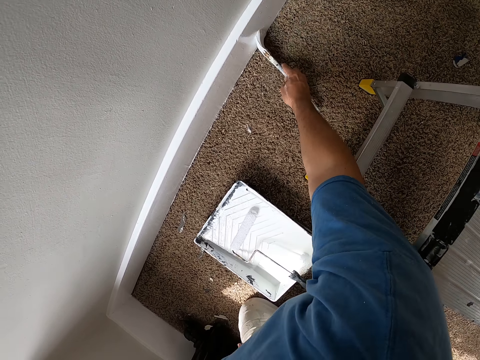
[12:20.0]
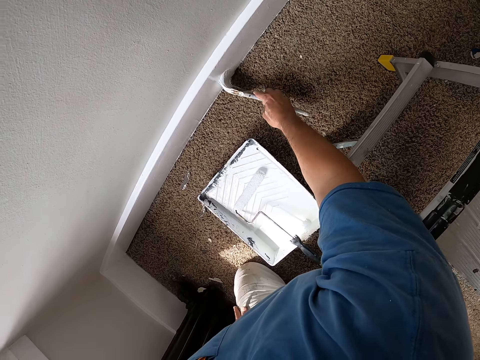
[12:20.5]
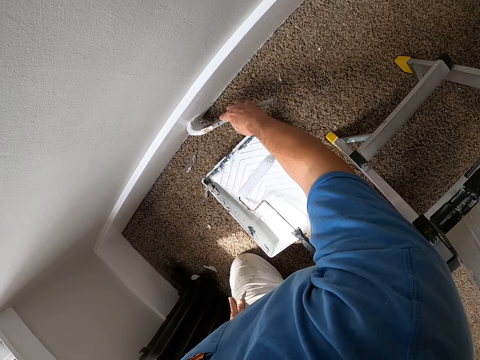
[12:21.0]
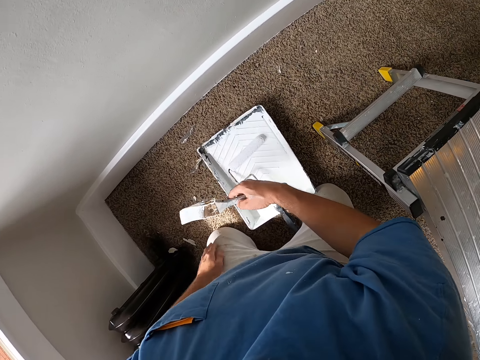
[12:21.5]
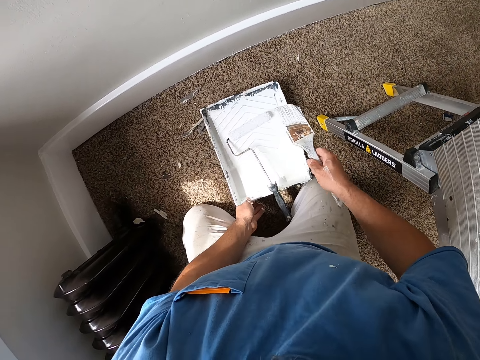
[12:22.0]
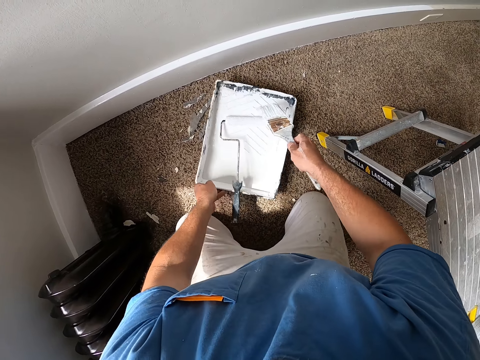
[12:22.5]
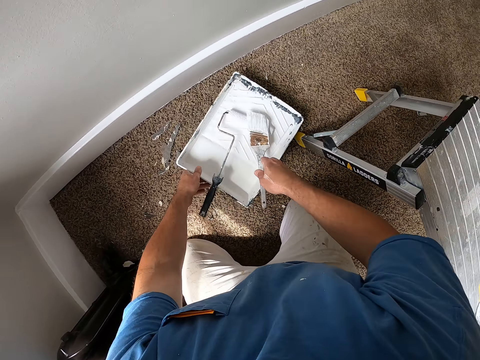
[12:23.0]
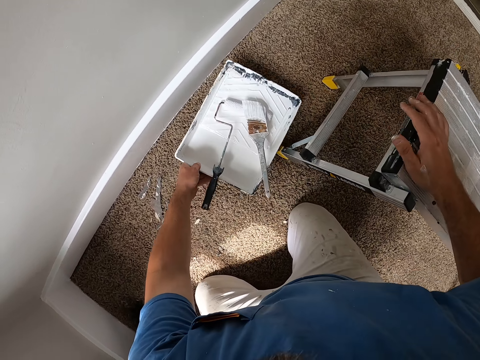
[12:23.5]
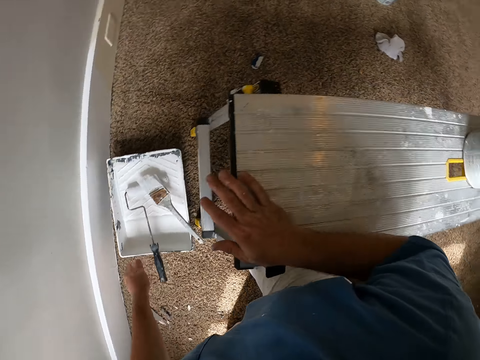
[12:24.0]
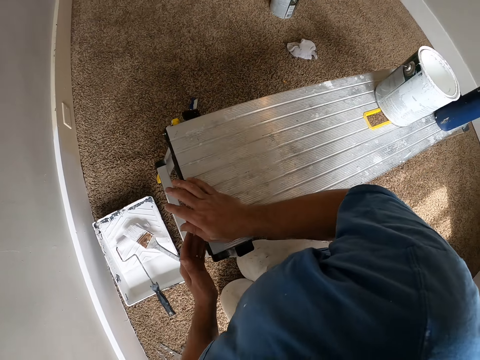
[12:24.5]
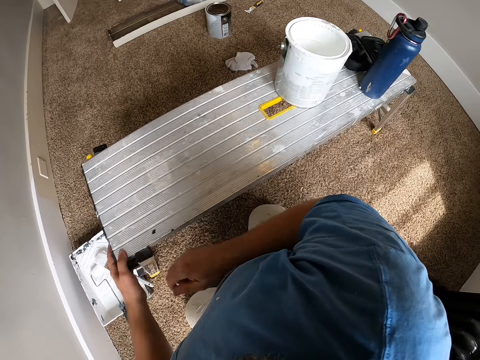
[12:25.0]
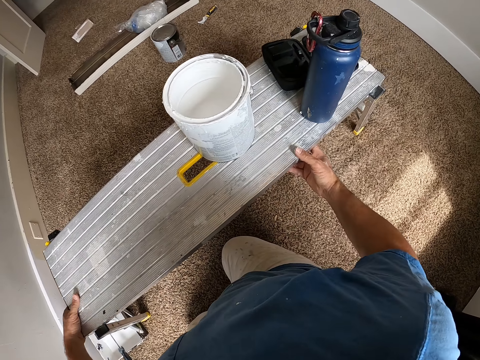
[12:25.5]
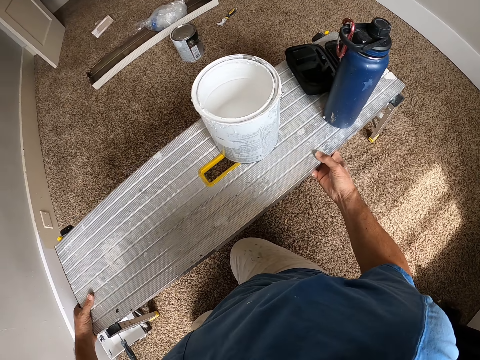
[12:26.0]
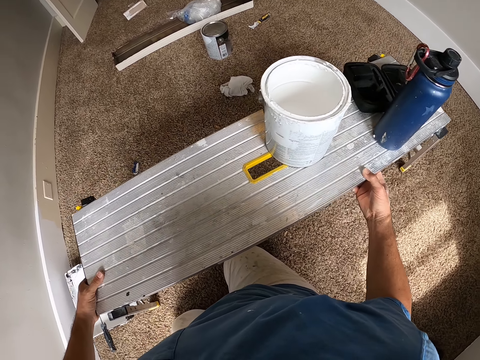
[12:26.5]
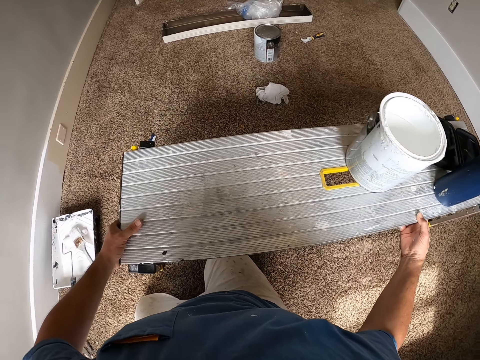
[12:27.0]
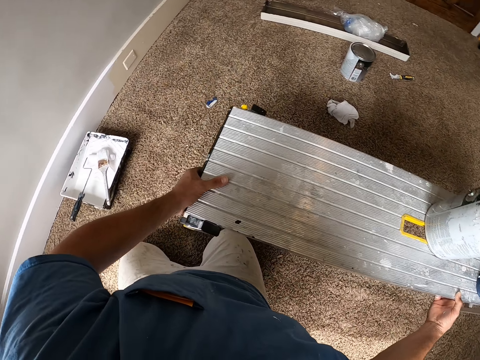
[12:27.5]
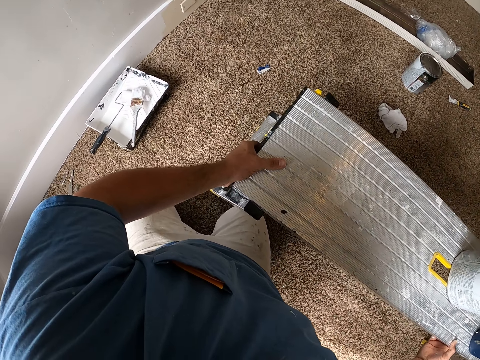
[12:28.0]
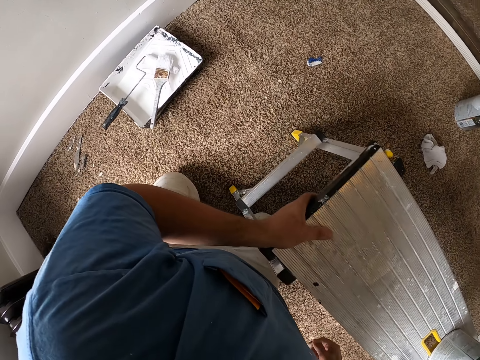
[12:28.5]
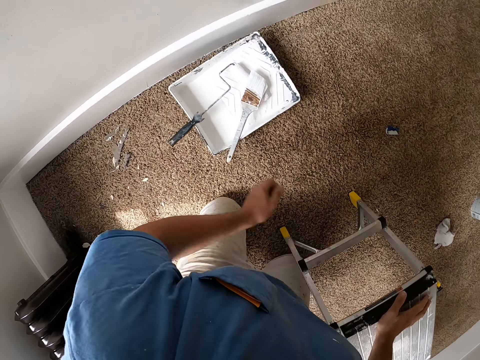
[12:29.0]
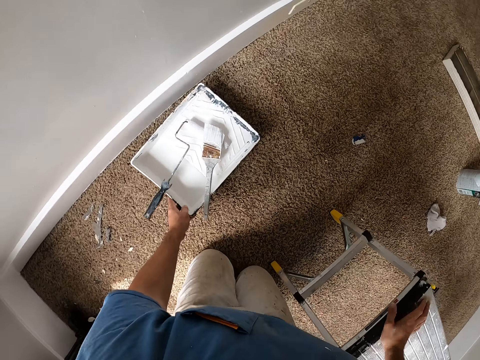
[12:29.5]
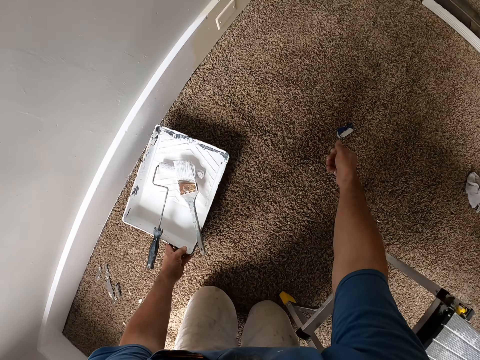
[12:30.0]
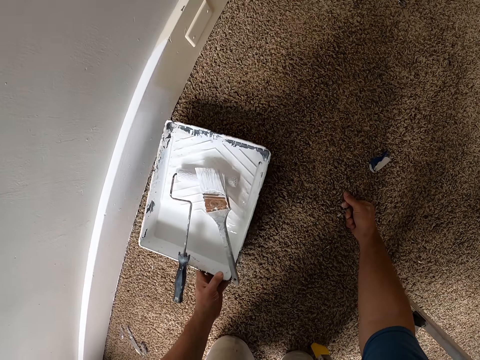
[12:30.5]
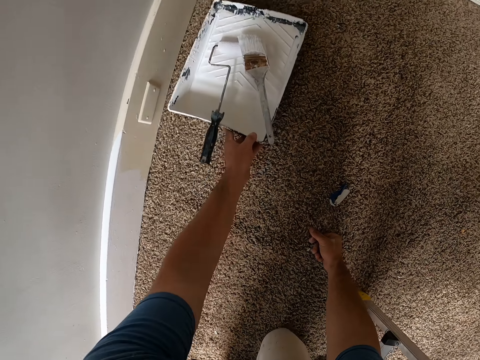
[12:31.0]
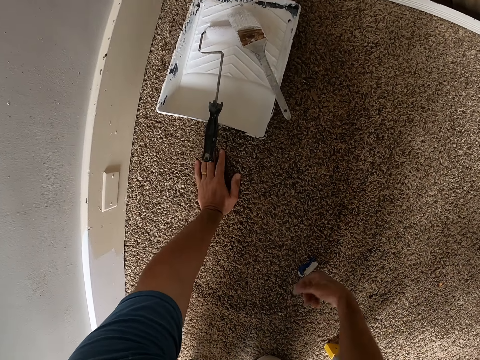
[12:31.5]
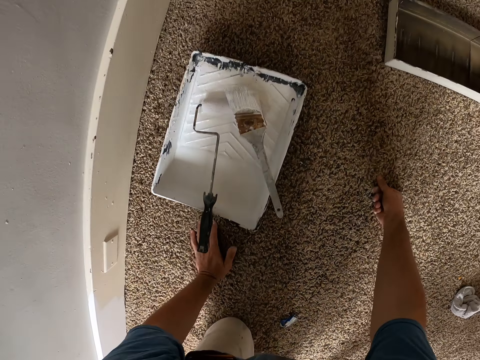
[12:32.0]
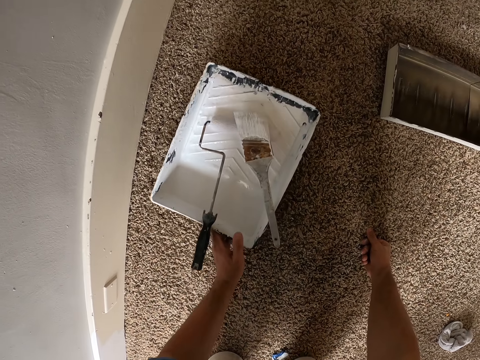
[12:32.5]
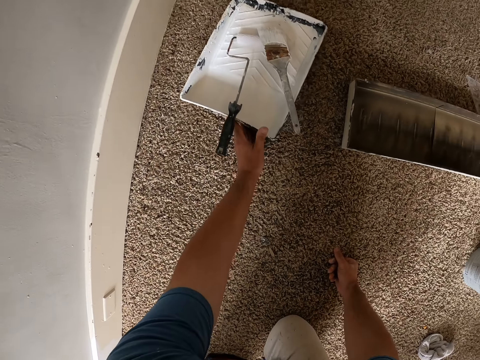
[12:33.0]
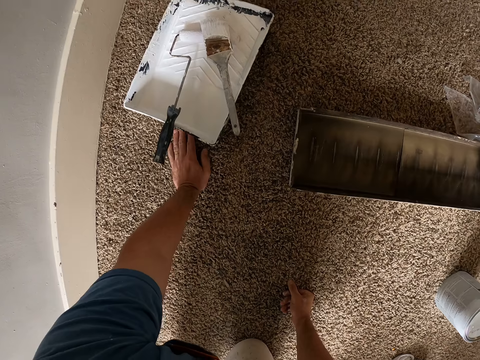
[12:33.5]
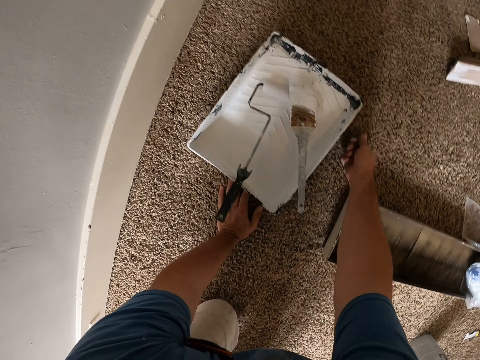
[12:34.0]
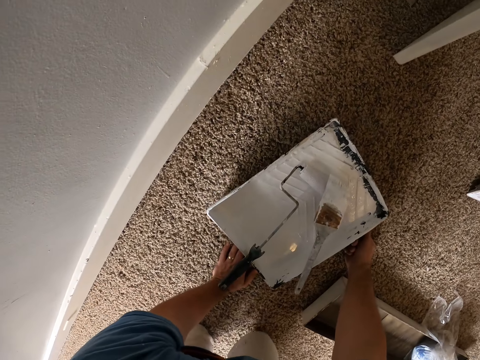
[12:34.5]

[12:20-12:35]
The camera wearer moves the paint tray. They put the painting brush in the paint tray. They move the paint tray and place a hand on the aluminum ladder. They move the aluminium ladder. They move the paint tray.

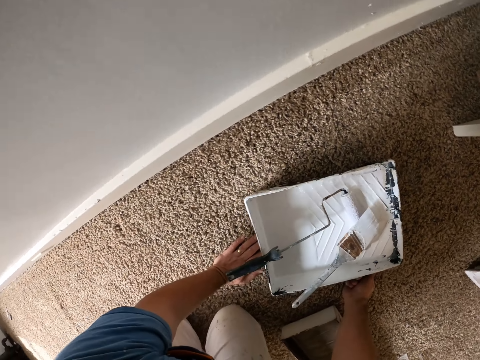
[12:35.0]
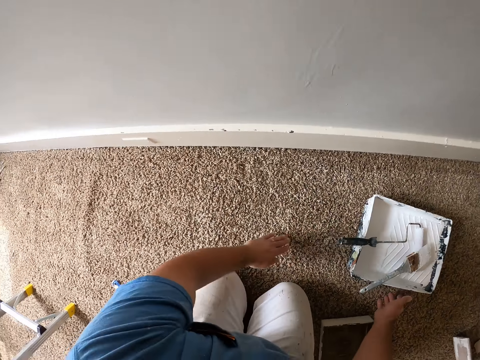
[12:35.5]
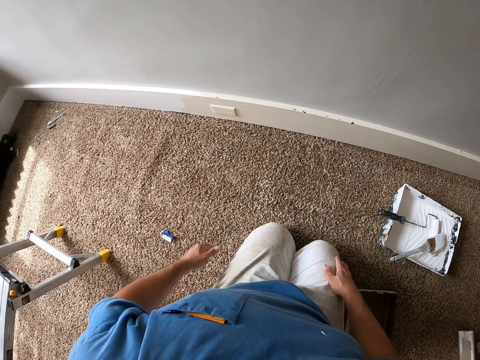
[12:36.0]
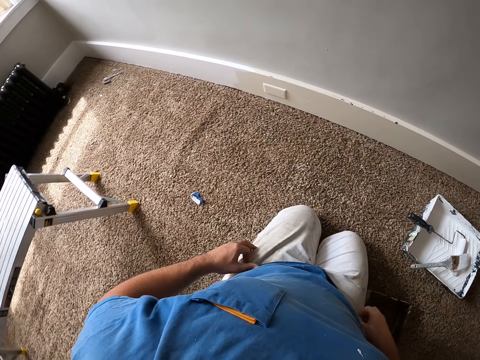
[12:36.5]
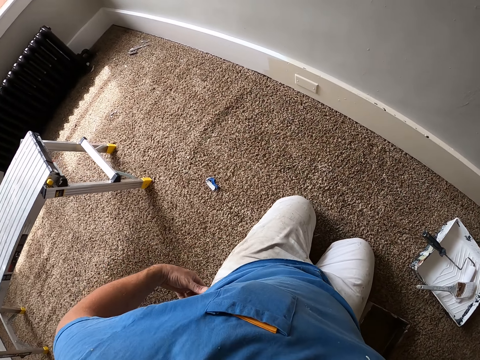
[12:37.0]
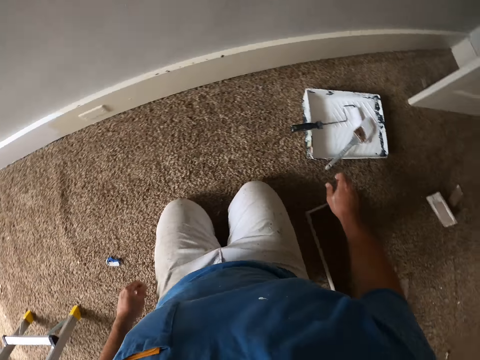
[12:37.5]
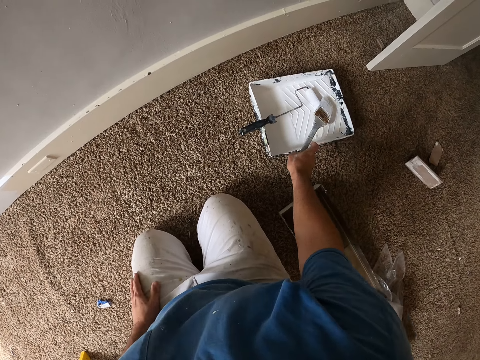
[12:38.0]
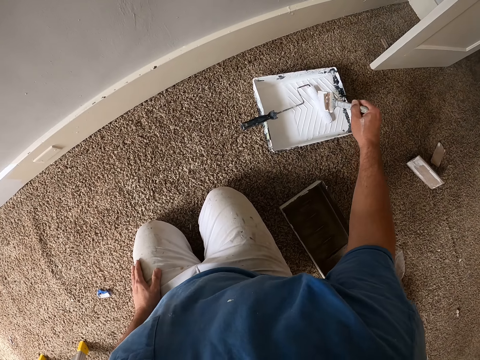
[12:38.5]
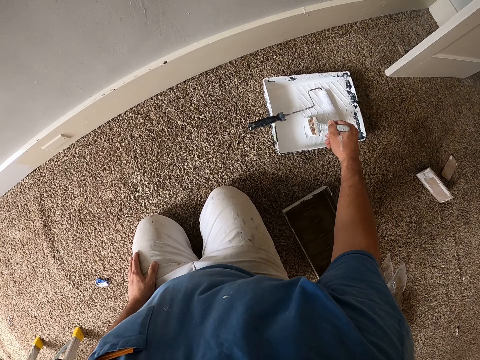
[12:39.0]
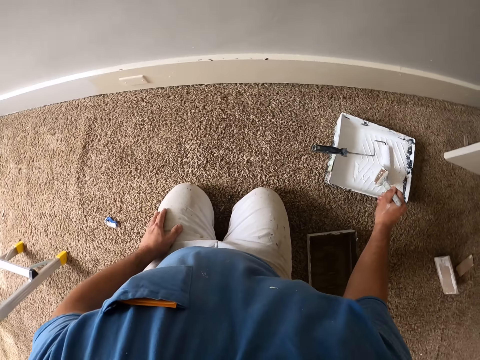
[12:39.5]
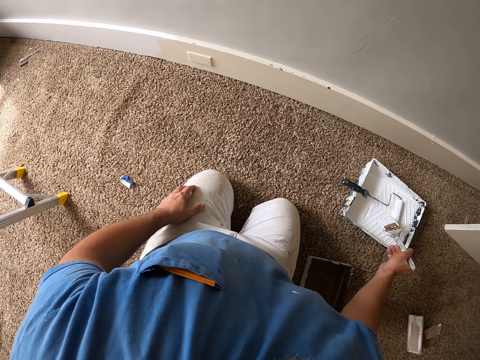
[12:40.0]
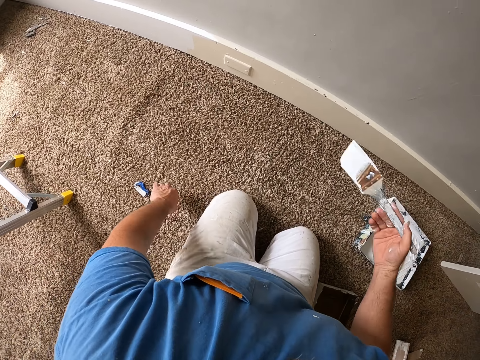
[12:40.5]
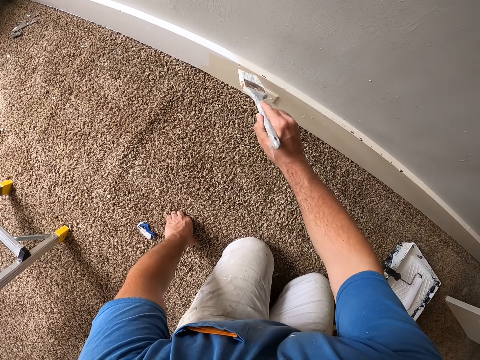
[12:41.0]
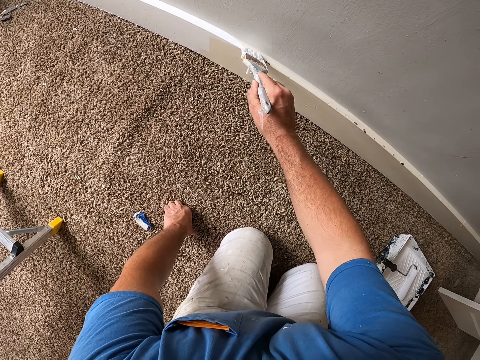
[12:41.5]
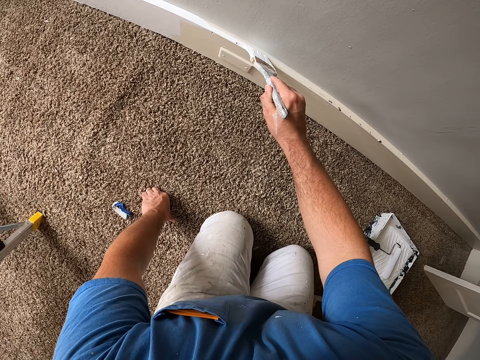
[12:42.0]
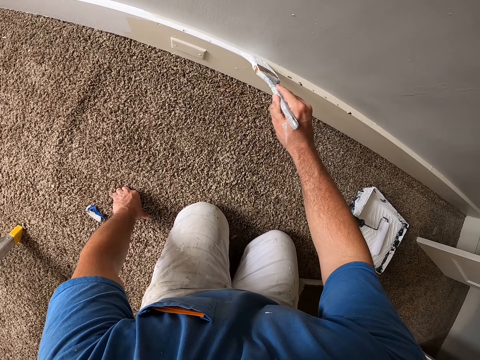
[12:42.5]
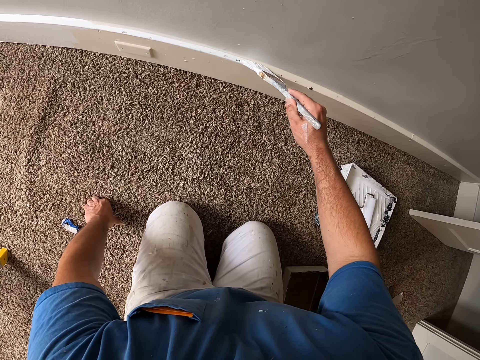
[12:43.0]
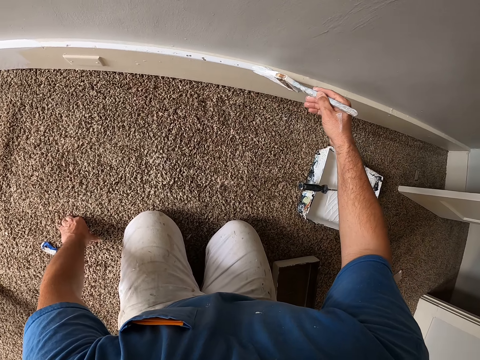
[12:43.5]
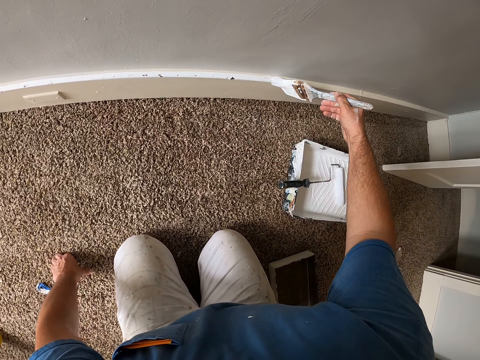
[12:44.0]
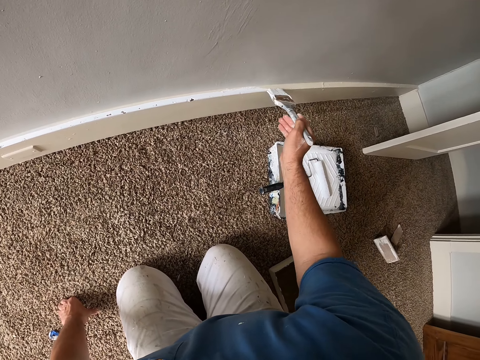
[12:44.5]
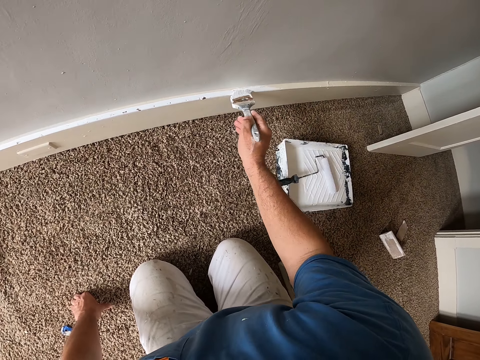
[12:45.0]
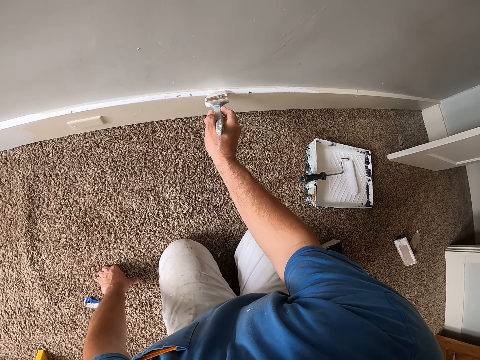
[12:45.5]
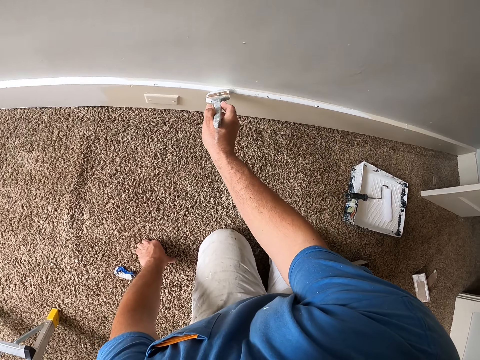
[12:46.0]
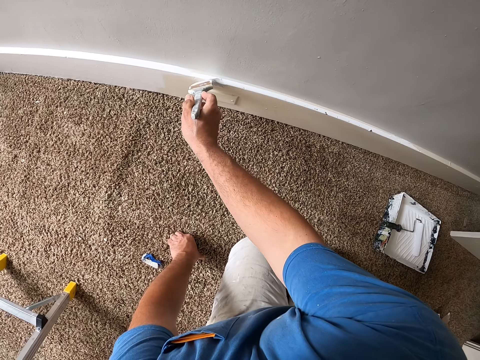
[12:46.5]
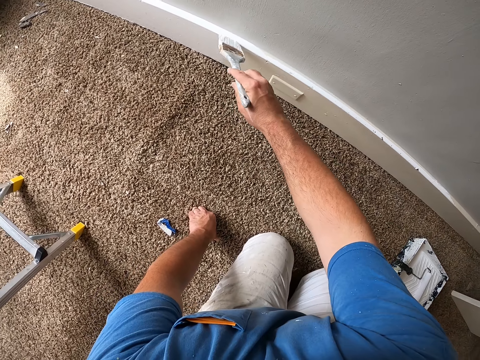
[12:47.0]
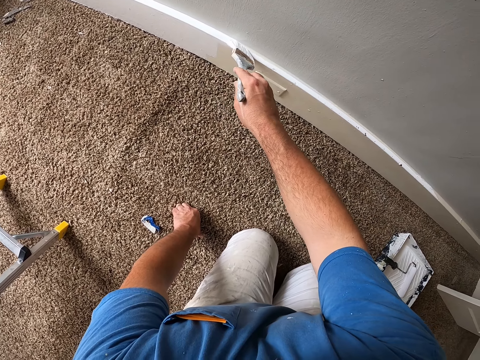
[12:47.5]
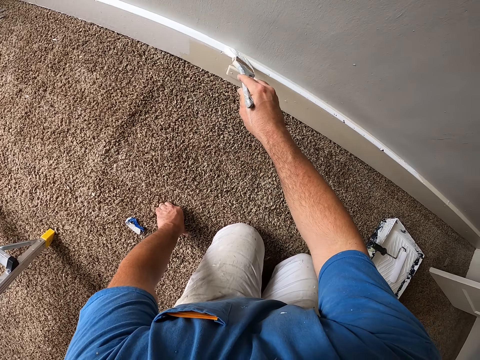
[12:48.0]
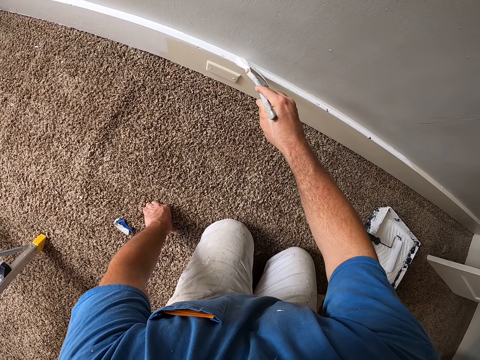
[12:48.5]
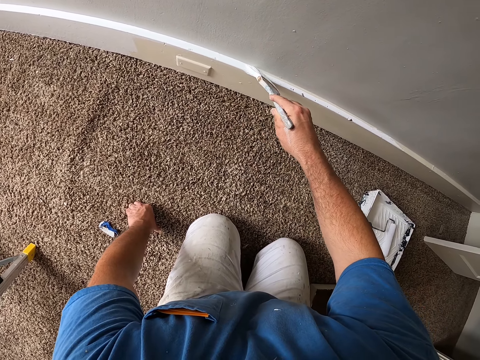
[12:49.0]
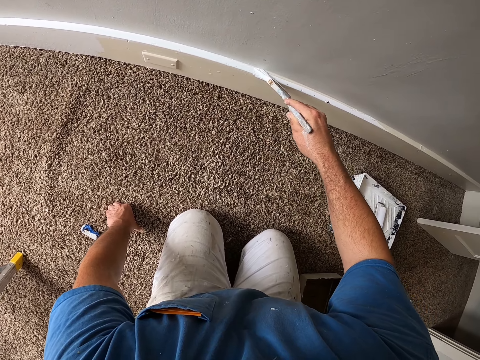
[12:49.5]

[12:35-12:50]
The camera wearer picks up the painting brush. They take paint with the painting brush. They paint the wall.
